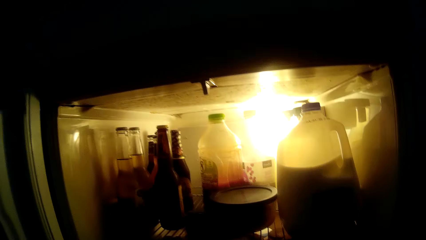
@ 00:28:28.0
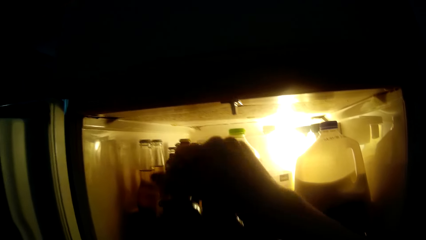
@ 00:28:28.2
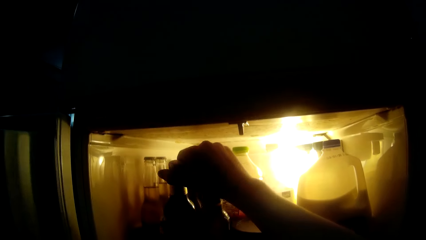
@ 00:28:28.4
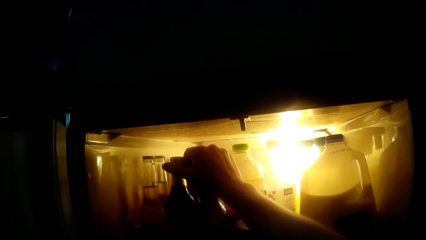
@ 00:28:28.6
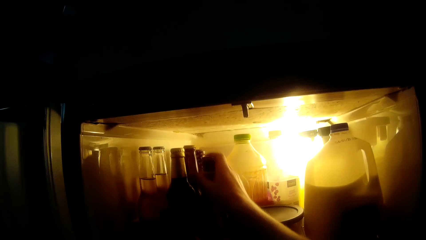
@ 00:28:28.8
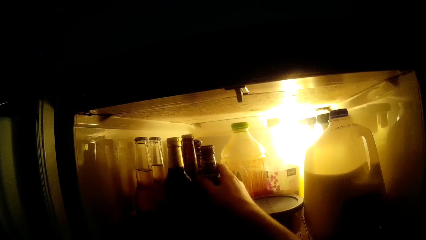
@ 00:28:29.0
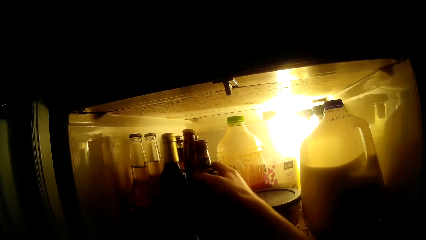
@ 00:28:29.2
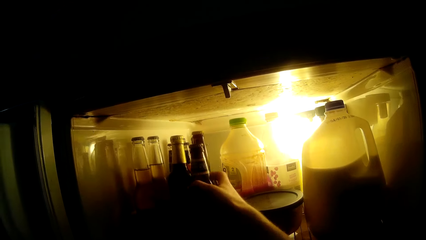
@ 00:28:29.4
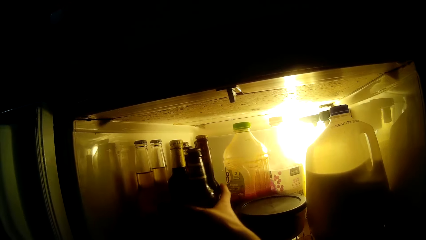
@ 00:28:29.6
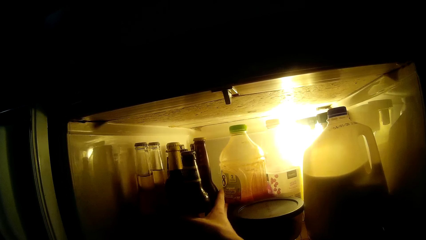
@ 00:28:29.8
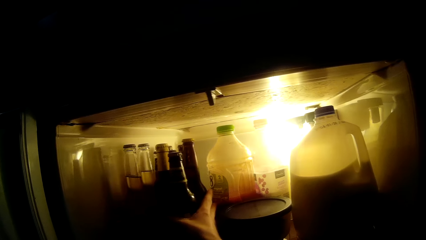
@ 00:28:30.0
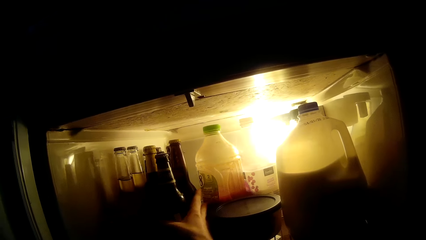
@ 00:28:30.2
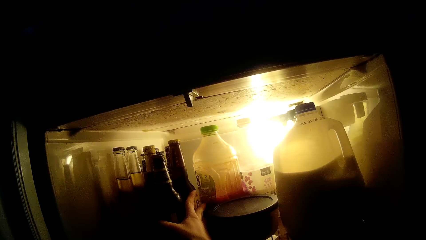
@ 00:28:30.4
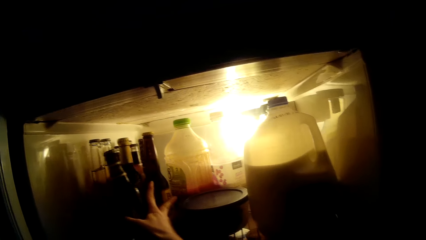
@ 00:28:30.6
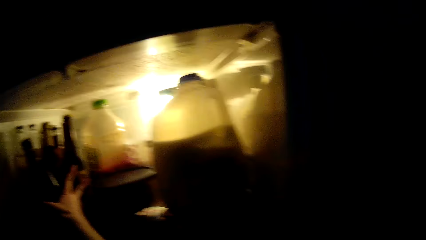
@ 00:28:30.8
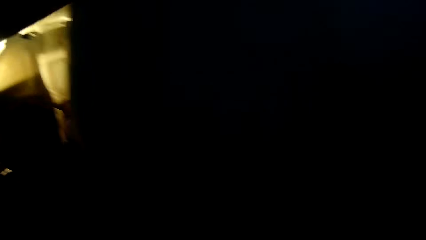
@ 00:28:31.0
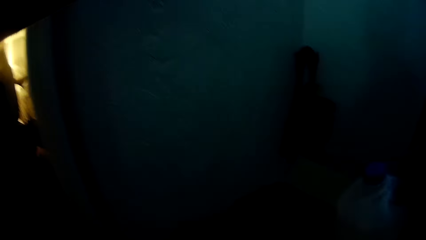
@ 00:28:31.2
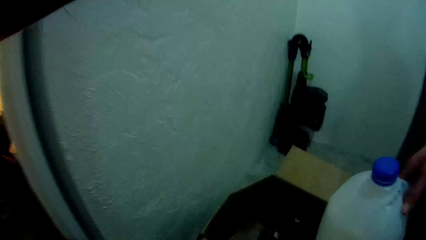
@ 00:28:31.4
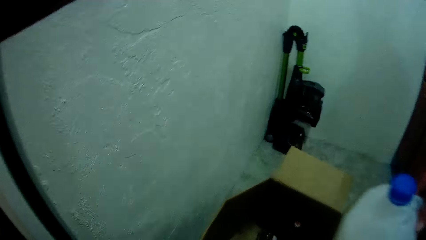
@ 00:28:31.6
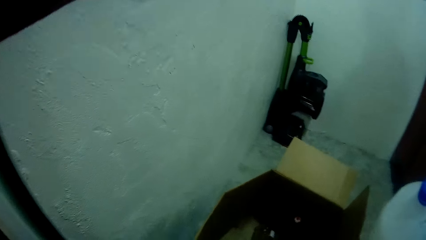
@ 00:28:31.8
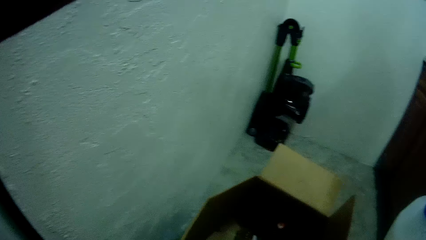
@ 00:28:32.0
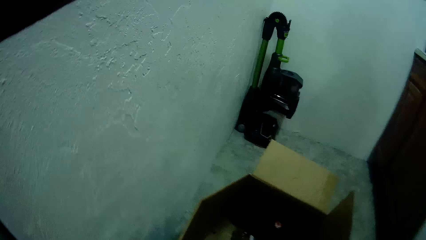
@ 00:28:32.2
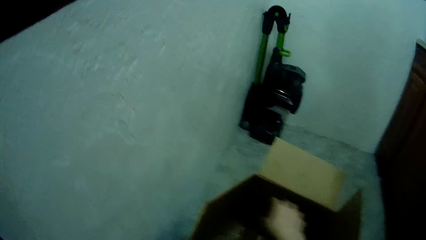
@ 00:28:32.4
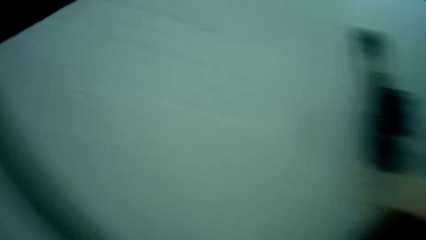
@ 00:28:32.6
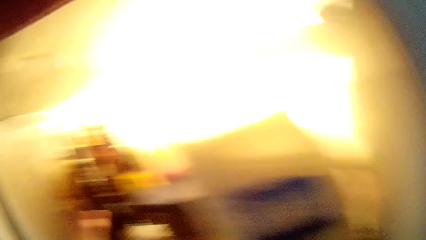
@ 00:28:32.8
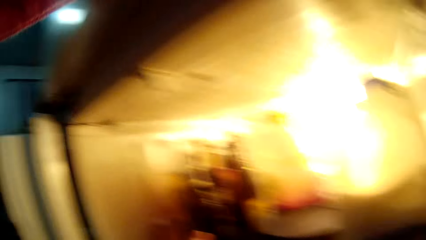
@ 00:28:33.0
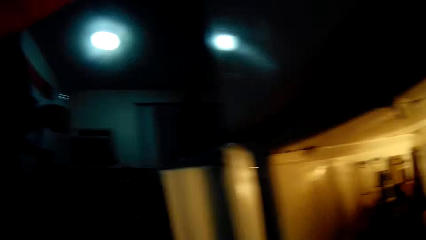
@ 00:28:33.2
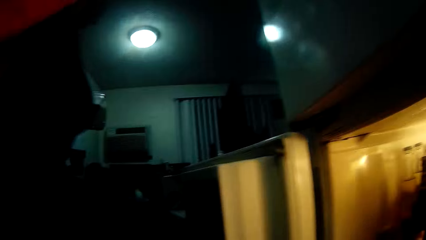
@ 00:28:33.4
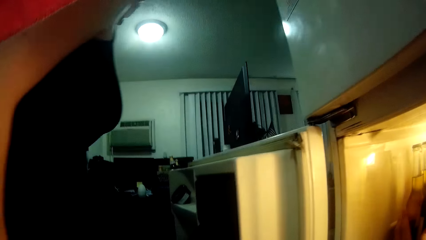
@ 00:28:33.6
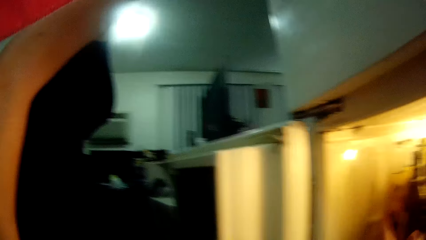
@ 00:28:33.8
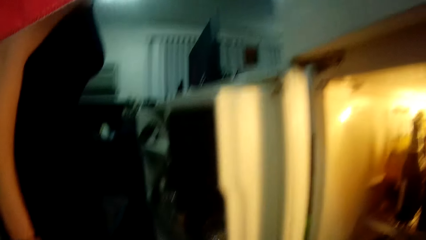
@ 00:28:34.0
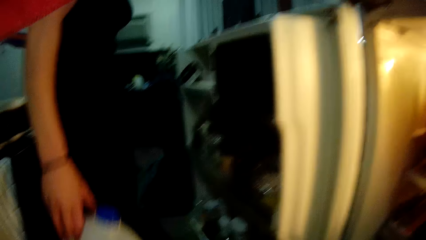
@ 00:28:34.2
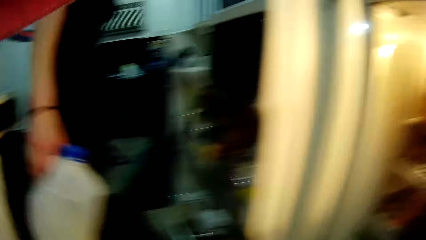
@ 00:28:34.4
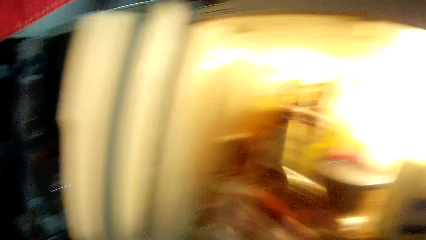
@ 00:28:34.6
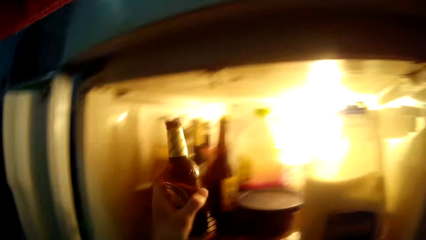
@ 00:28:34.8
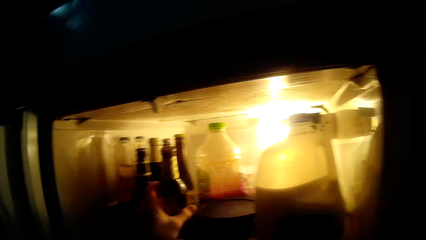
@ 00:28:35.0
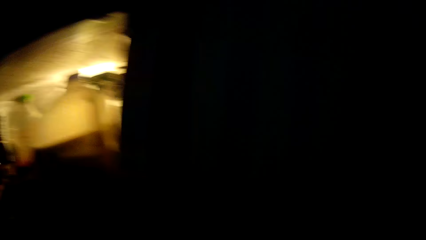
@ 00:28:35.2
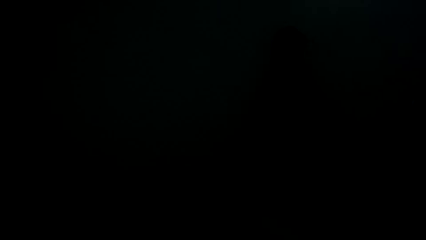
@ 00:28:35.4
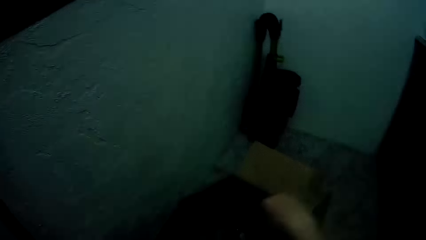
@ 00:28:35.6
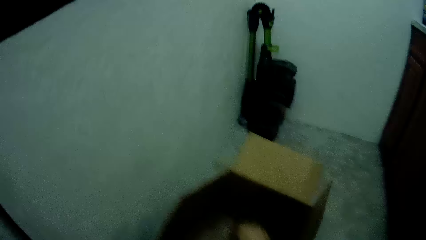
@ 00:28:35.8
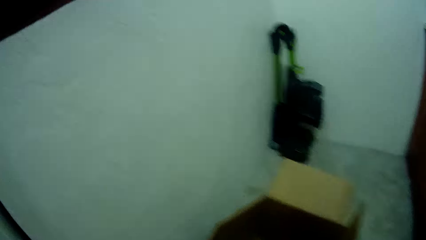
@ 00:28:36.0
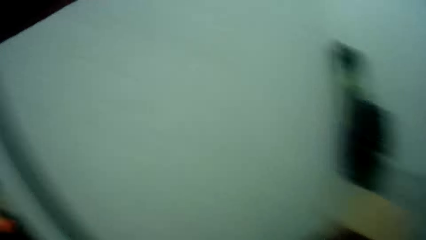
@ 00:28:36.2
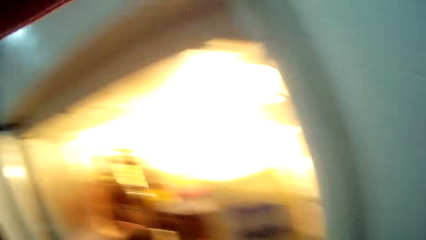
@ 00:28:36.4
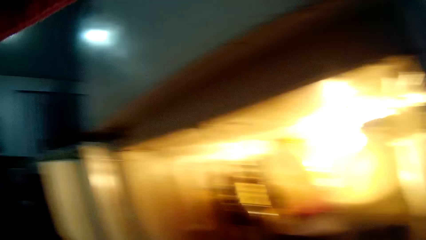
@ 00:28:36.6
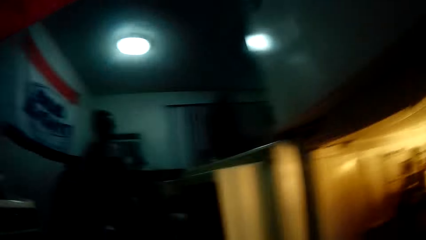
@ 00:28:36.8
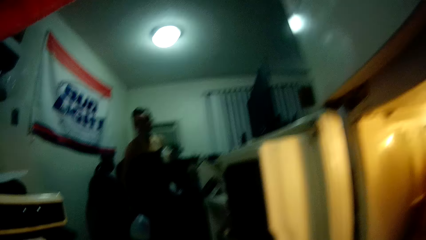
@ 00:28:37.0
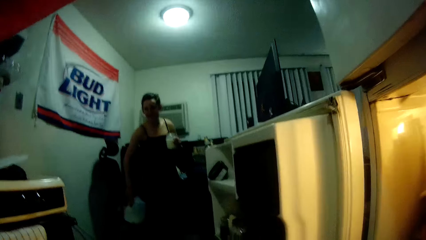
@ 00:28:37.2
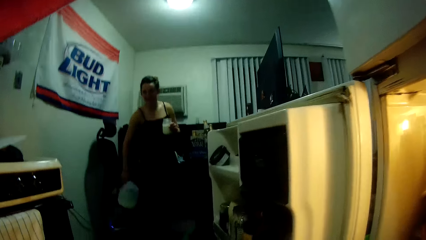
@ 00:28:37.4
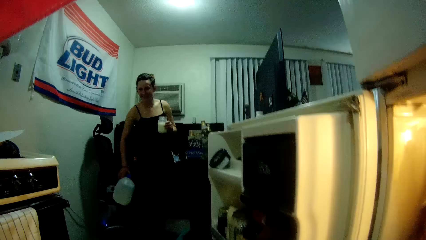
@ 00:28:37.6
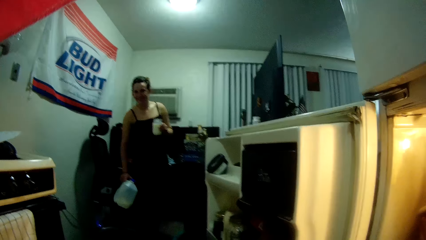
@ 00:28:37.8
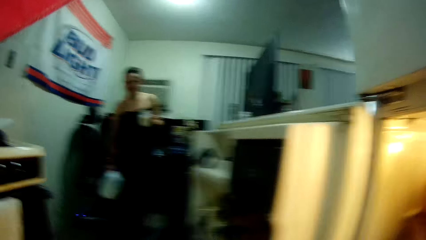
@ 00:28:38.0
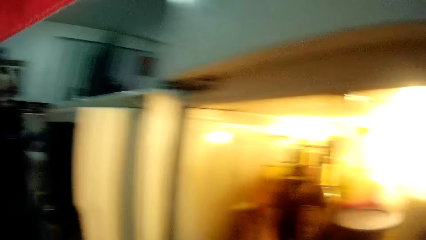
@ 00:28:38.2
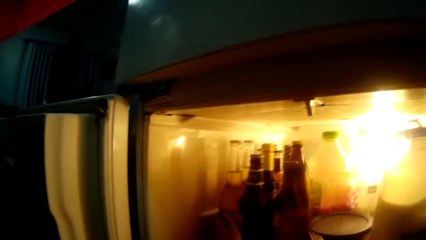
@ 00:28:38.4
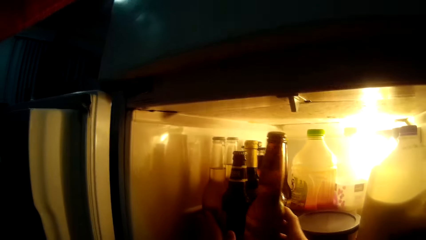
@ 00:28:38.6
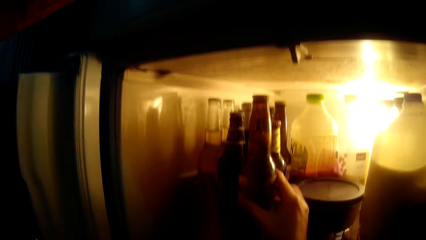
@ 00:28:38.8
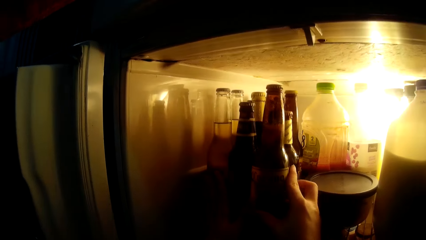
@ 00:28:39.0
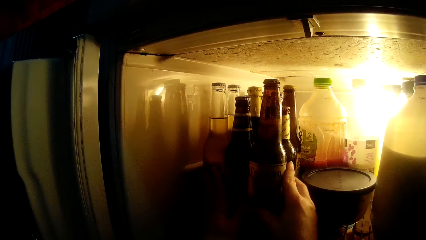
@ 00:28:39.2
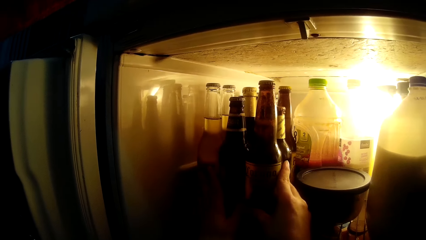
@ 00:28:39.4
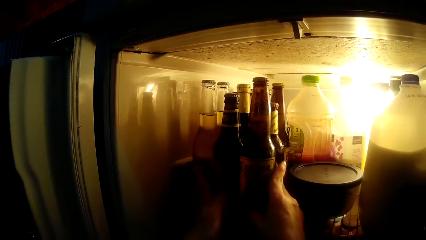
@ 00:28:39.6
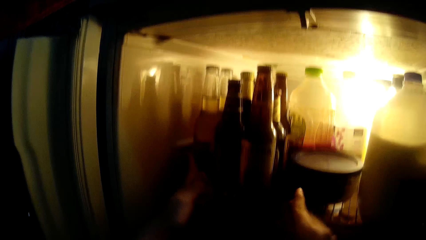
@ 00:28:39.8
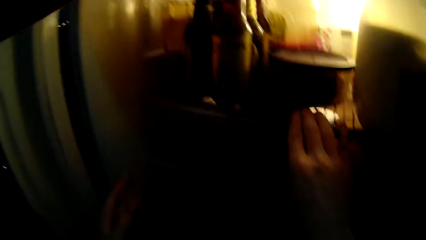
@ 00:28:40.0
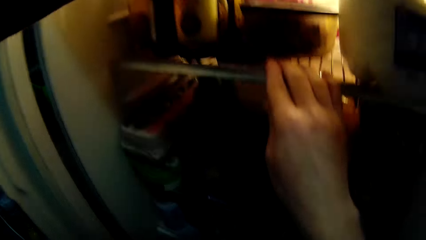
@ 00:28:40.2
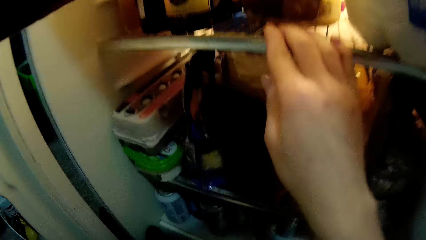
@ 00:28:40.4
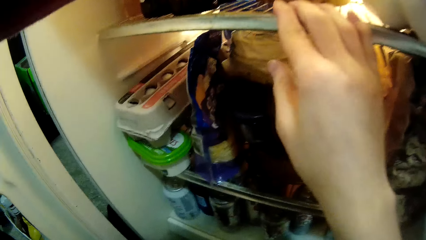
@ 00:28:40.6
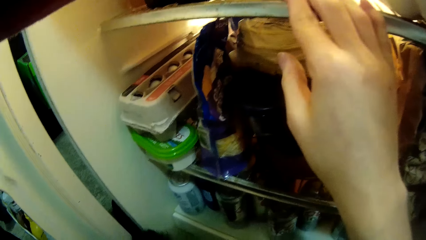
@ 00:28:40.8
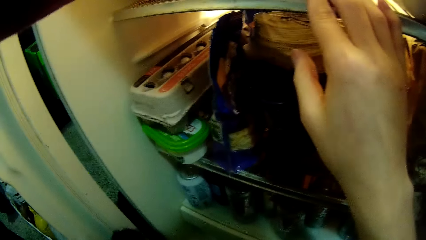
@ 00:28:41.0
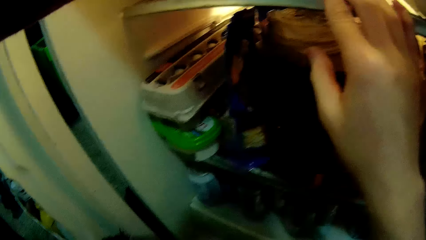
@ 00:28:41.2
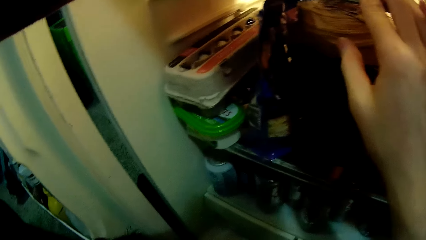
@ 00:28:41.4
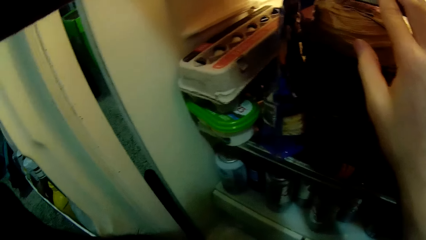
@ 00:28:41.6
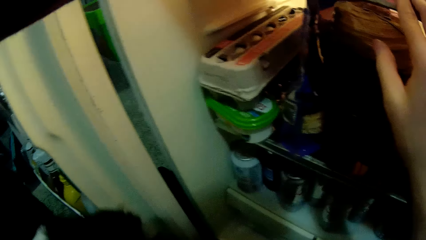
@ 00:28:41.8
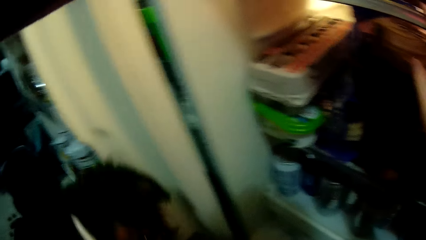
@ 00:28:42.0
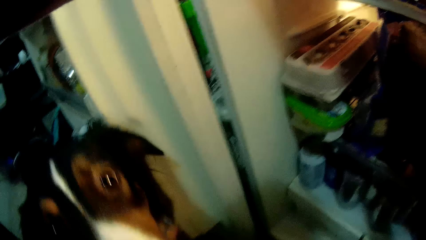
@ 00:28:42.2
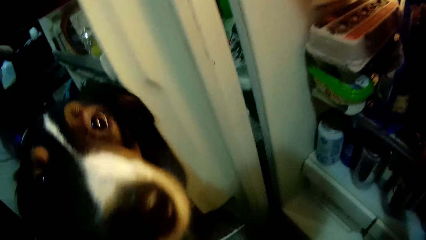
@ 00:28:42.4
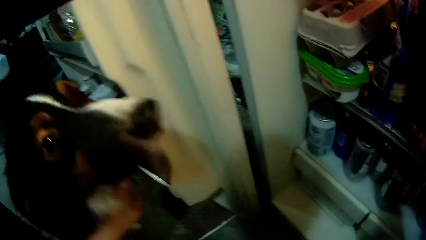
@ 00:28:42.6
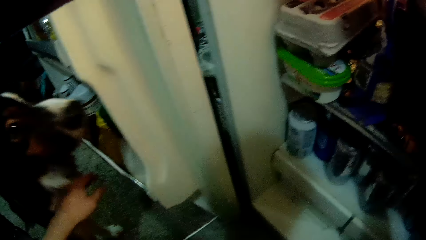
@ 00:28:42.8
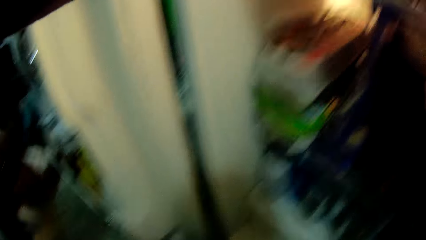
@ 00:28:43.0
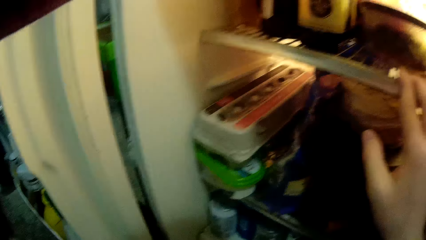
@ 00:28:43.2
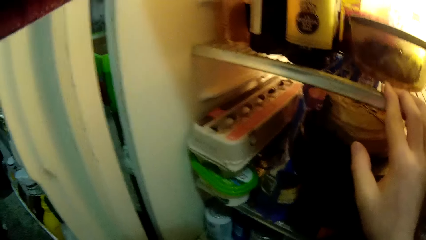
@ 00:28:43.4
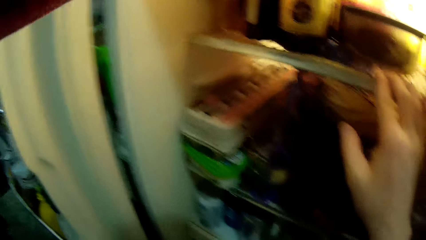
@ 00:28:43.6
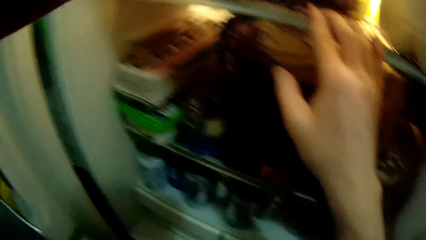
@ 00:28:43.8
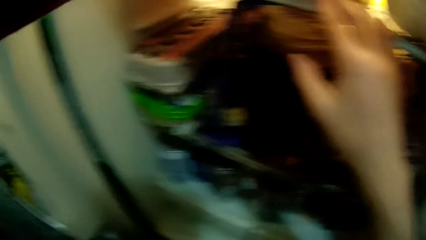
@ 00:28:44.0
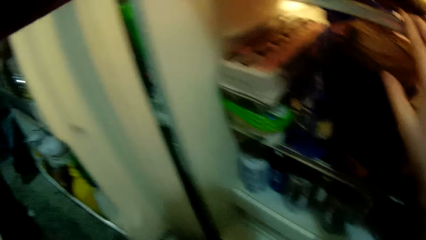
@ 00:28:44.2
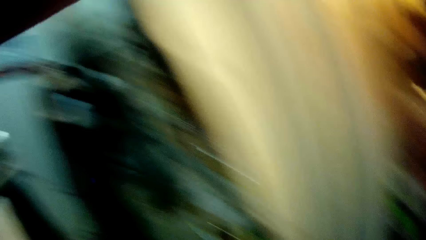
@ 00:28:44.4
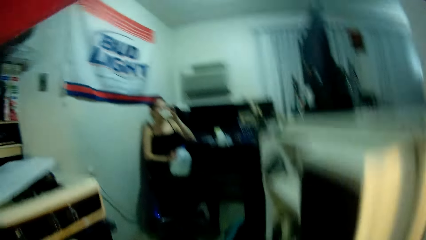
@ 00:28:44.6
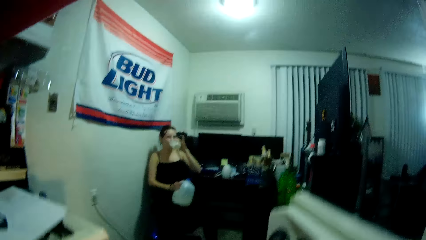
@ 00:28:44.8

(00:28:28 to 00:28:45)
The camera wearer puts two bottles into the fridge with his right hand. He adjusts the bottles in the fridge with his right hand. A woman holds a bottle of milk in her right hand. The camera wearer puts a bottle into the fridge with his left hand. He stretches his right hand into the carton box. The woman holds a cup in her left hand. The woman stands aside. The camera wearer puts a bottle into the fridge with his right hand. He touches a dog with his left hand. He pushes the dog. He rests his right hand on a shelf in the fridge.
